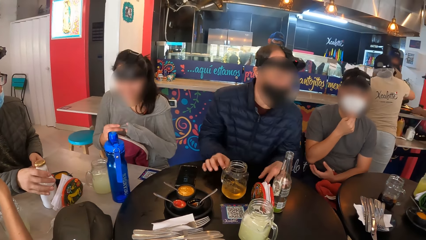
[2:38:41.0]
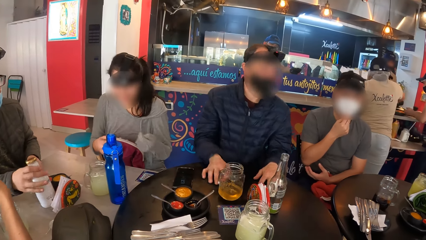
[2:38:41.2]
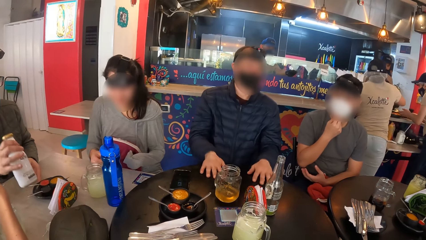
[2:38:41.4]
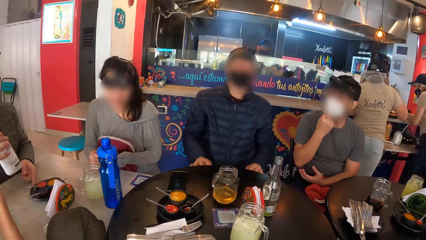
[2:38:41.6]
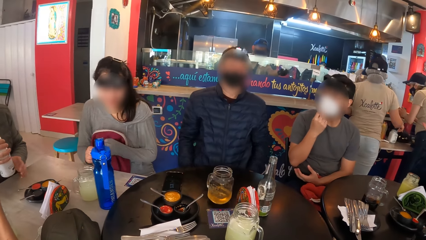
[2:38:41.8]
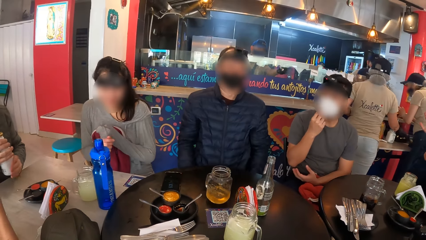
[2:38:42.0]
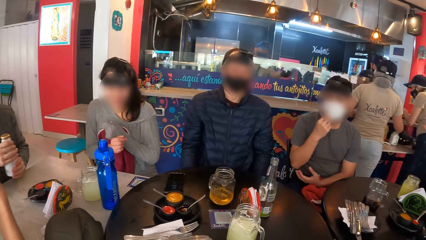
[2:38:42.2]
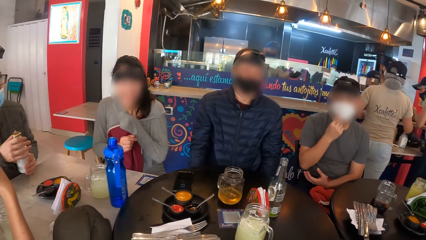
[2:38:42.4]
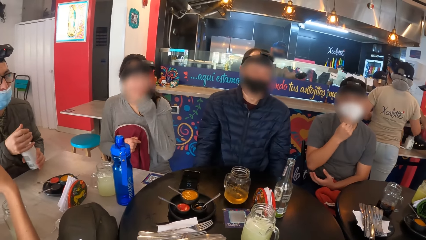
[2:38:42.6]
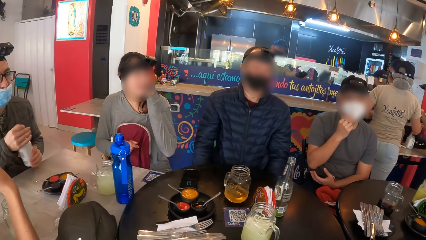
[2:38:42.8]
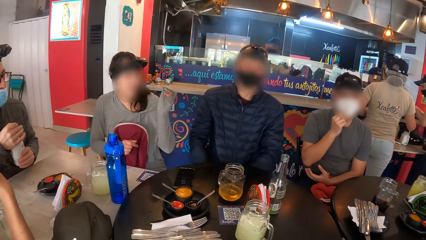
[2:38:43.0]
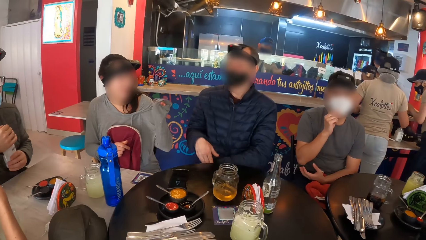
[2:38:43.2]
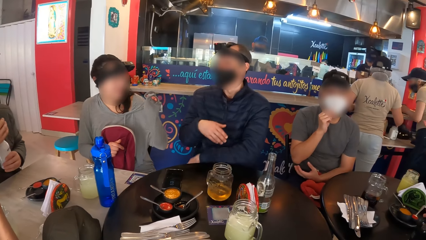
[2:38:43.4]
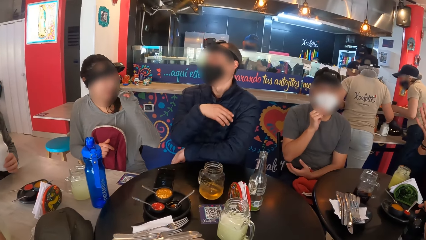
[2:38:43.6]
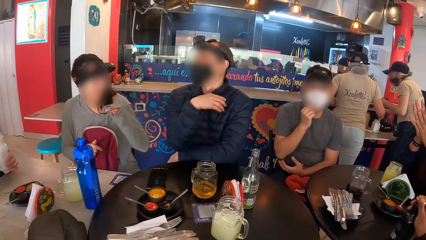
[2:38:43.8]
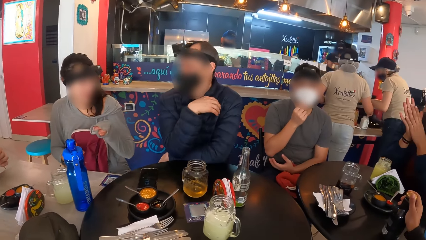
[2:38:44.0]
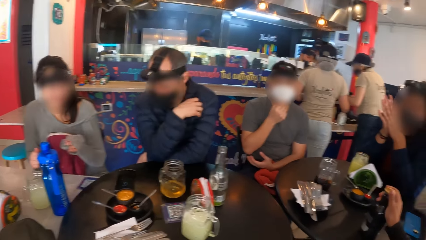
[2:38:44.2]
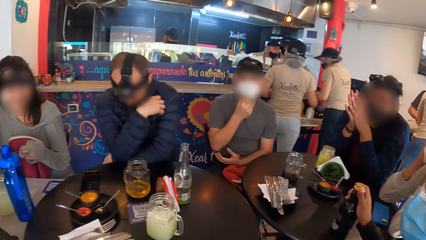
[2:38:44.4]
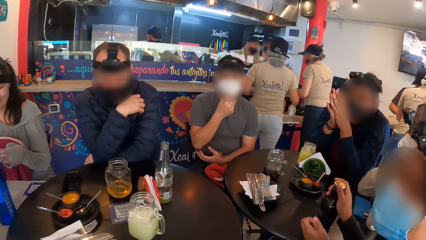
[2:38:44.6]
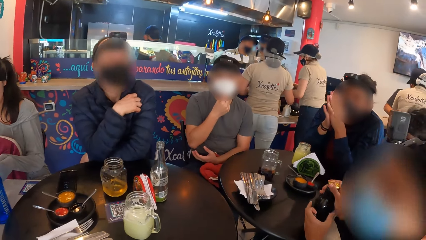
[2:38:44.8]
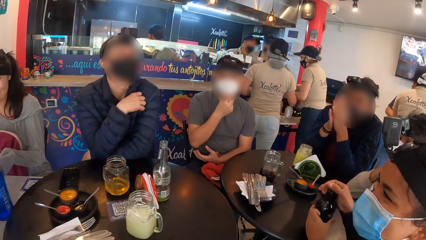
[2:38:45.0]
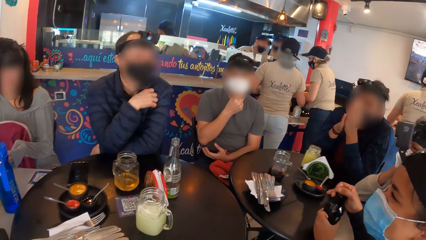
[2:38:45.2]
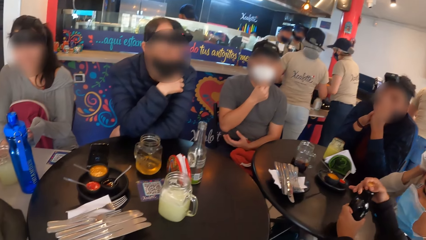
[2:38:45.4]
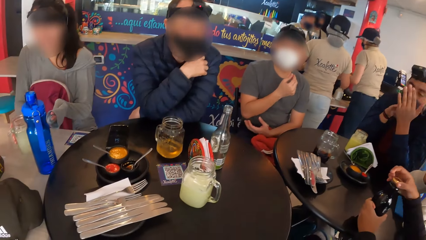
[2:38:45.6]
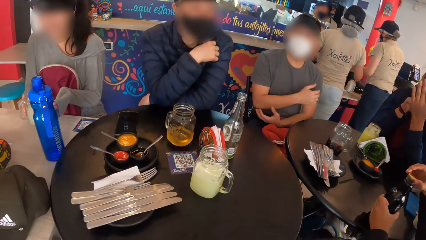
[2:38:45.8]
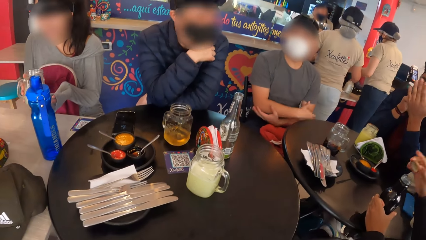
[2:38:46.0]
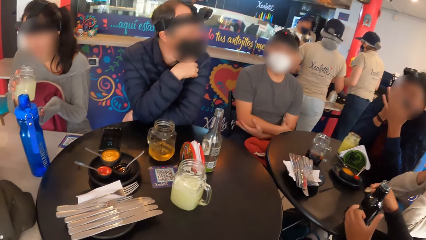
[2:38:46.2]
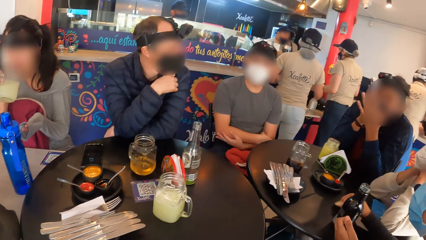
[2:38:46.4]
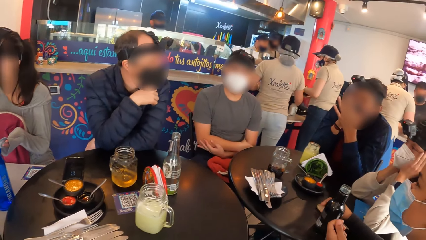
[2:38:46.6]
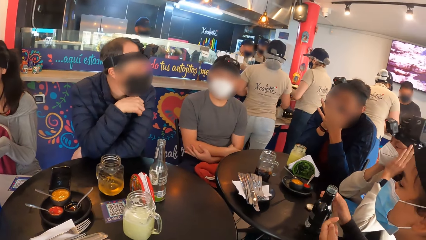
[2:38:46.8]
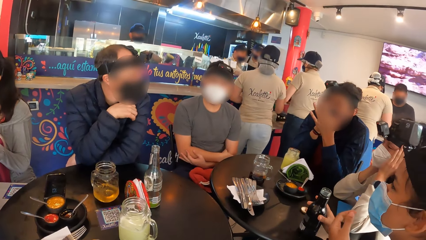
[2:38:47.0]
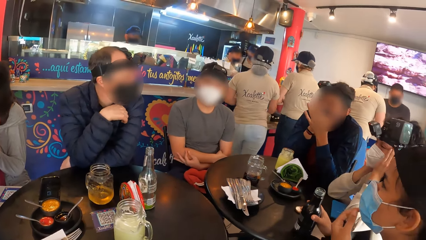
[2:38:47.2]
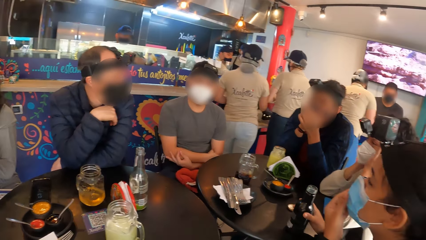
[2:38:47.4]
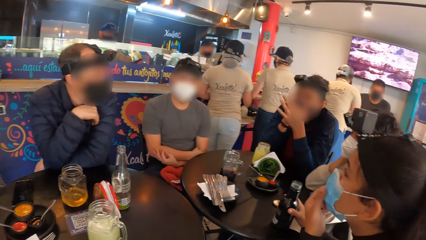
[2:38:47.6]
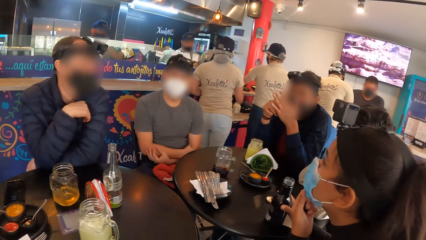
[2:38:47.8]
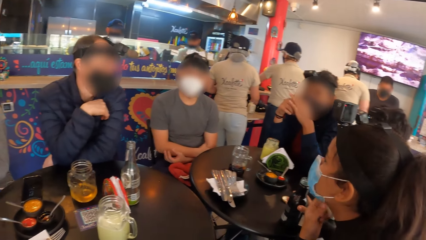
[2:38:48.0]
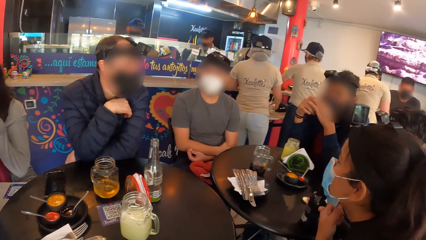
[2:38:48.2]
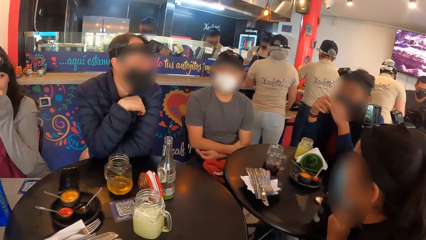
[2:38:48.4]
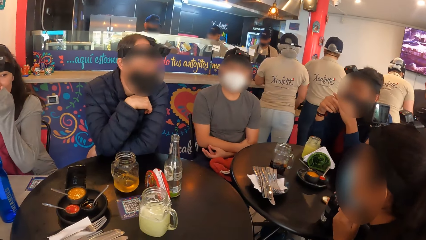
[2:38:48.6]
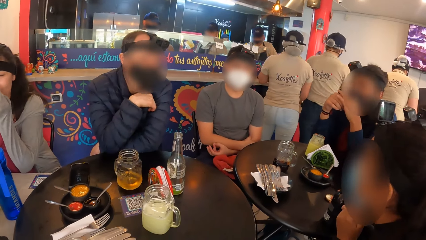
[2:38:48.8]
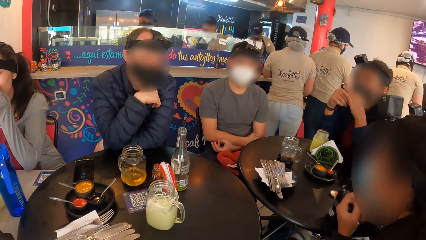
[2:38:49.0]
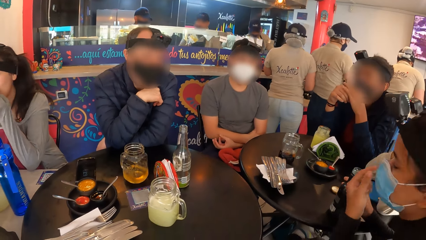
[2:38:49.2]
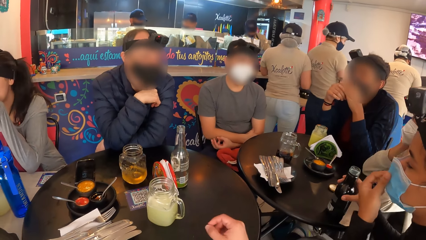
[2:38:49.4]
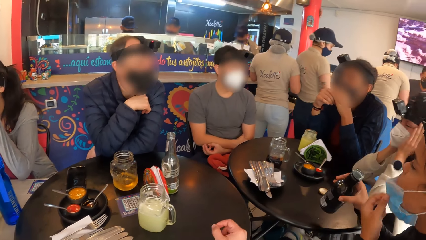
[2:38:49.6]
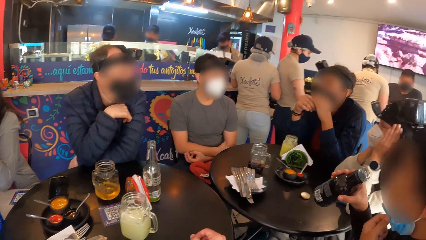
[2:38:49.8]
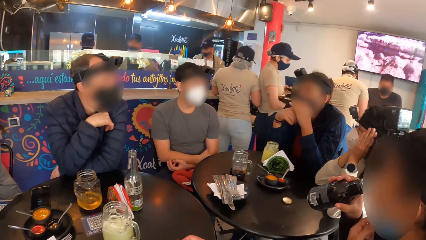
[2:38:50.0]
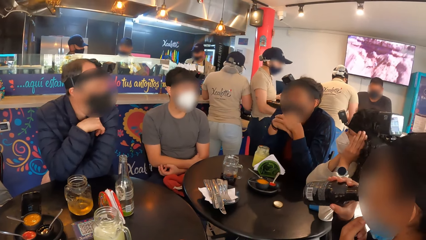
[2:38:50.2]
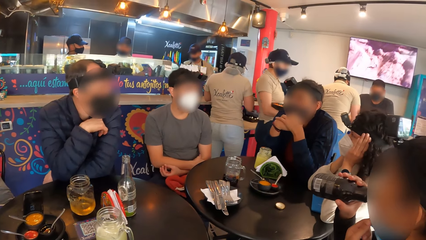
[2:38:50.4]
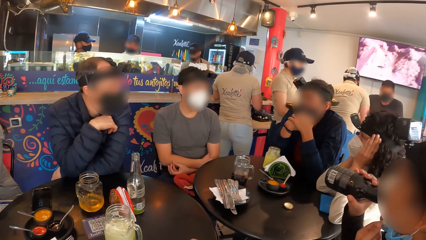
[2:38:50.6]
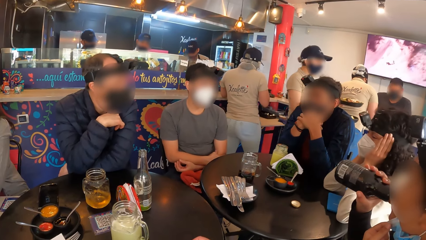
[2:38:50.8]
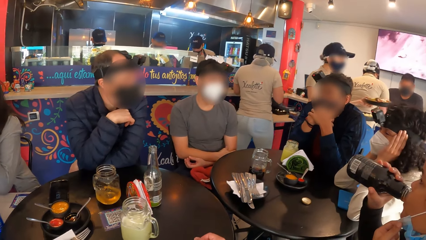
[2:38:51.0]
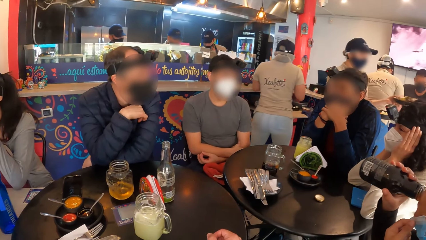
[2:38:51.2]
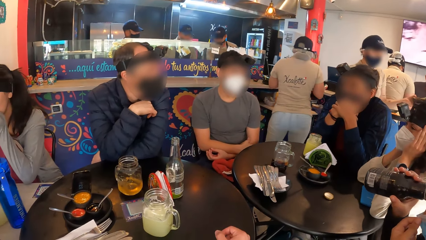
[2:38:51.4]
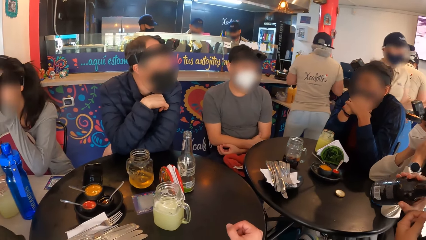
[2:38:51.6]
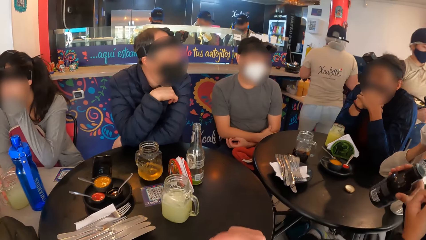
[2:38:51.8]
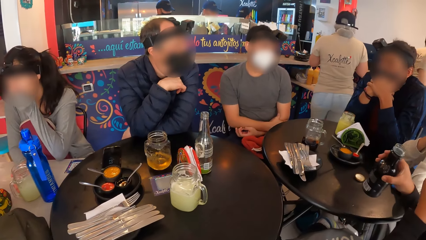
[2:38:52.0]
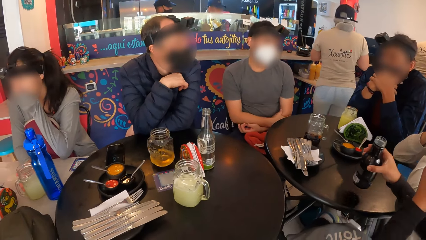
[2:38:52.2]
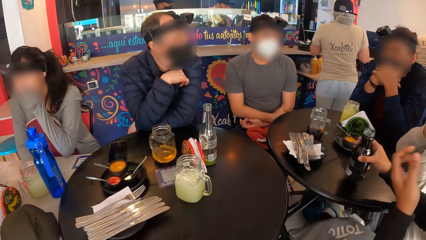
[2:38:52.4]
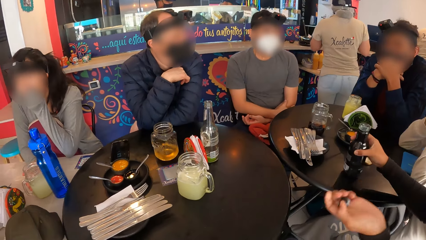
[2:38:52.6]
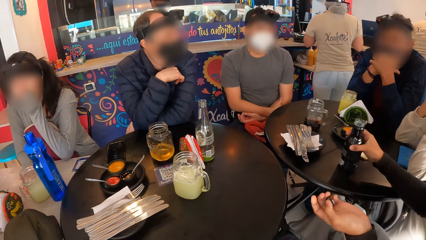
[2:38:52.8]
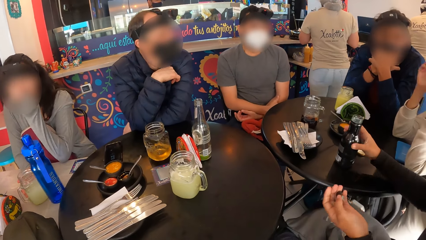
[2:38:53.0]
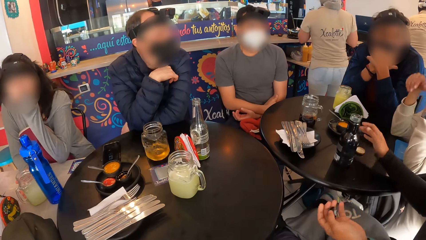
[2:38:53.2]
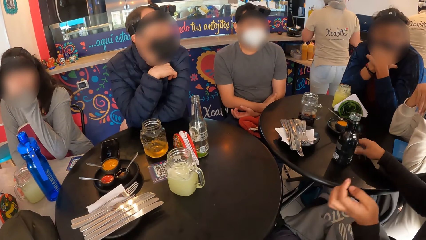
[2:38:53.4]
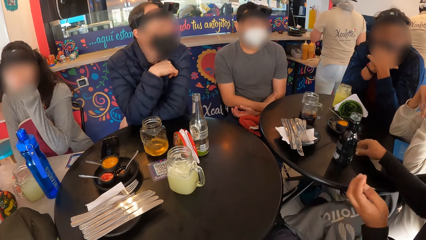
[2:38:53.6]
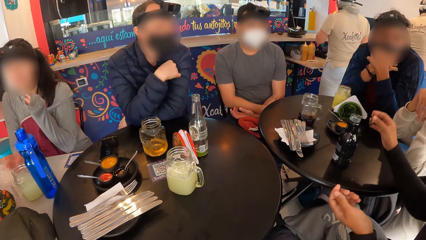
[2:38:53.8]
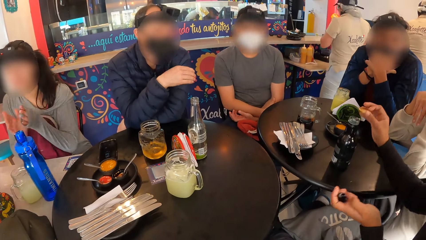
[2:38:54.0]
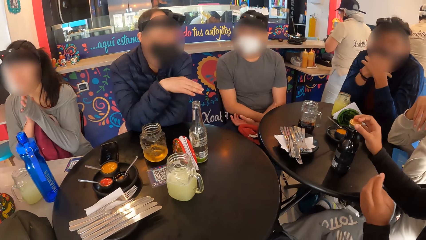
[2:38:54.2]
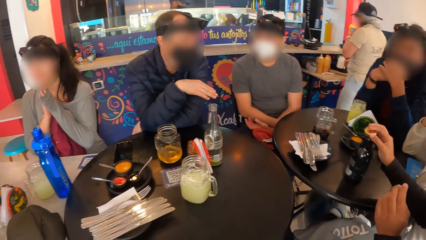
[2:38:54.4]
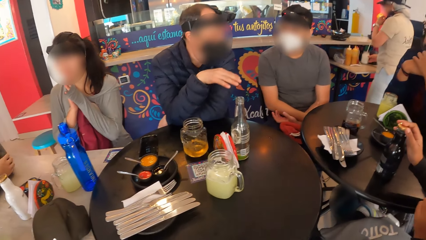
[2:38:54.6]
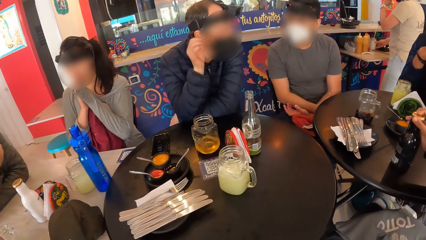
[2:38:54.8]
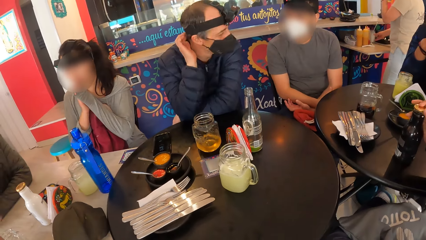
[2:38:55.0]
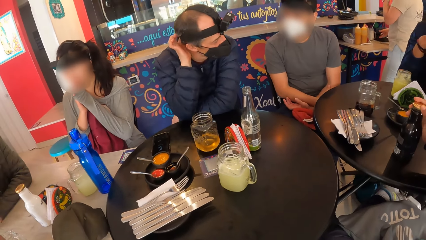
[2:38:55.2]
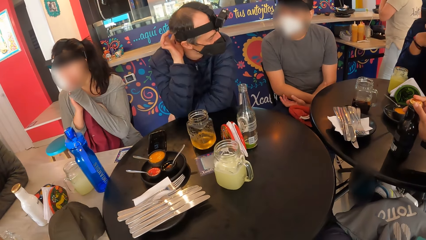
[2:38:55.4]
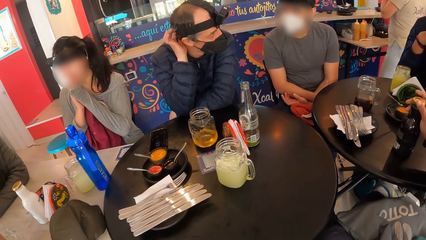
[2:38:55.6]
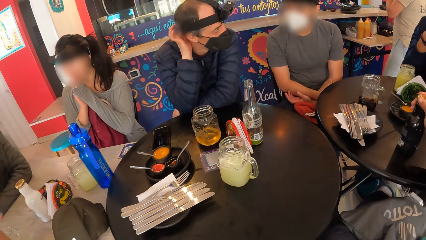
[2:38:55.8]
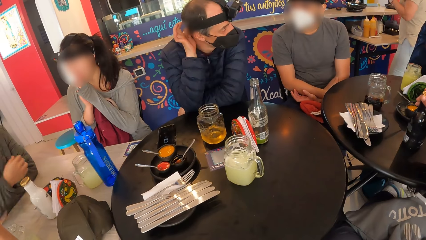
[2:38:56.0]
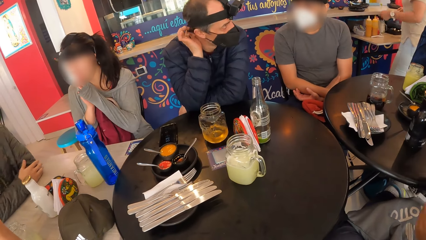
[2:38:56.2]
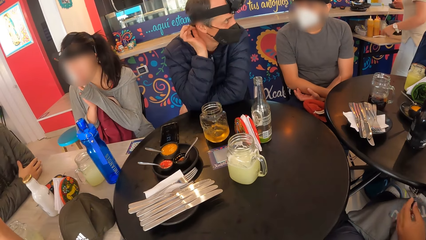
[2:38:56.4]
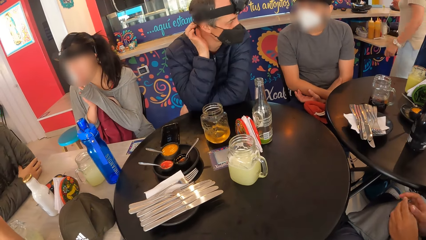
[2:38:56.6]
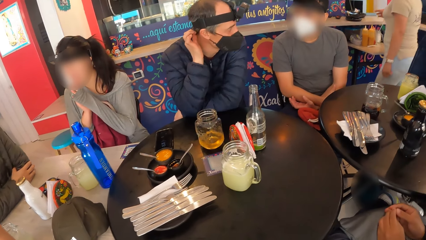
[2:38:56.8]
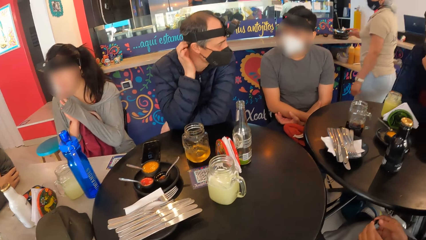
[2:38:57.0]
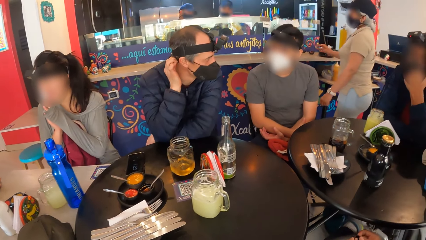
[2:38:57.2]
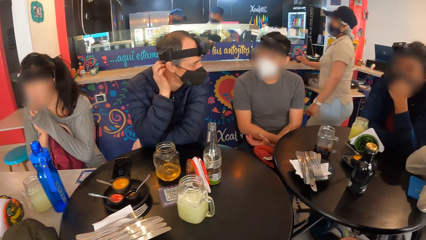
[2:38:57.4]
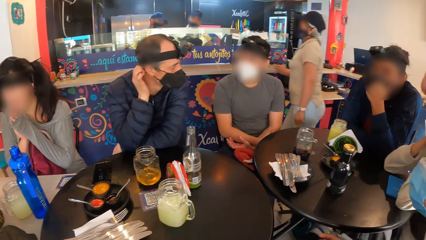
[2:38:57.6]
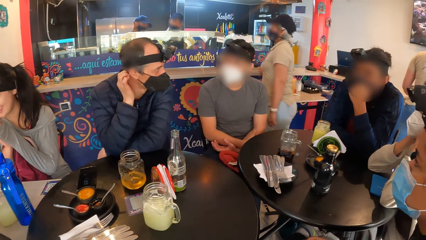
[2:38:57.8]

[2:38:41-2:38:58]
The man picks a bottle from the table with his right hand and opens the lid of the bottle with his right hand. The woman picks the cup from the table with her right hand. Another woman opens the bottle of soda on the table with her right hand. The first woman takes a drink from the cup in her right hand. The other woman drops the lid of the bottle on the table with her right hand. The waiter picks two plates from the counter with both hands. The other woman pulls down the facemask on her face with her left hand. She takes a drink from the bottle of soda in her right hand, drops the bottle of soda on the table with her right hand, takes the lid of the bottle from the table with her right hand and covers the bottle of soda with the lid in her right hand.
